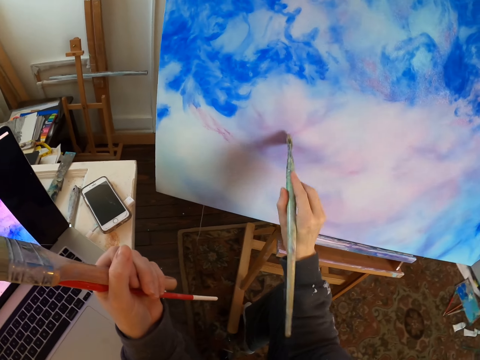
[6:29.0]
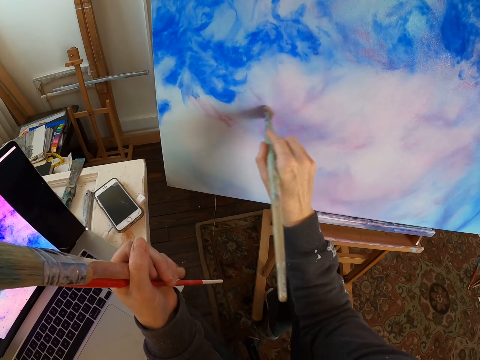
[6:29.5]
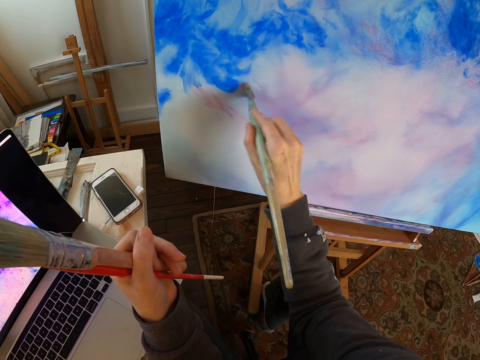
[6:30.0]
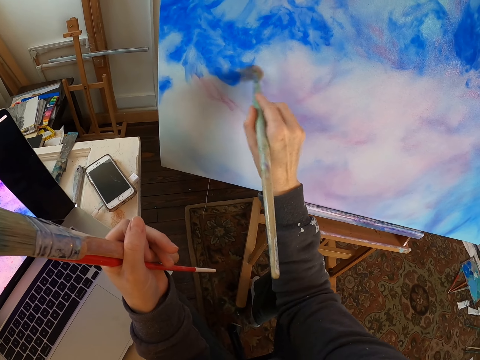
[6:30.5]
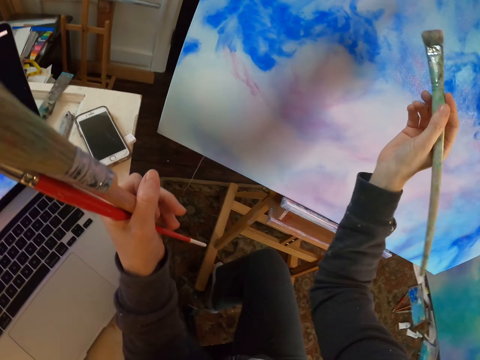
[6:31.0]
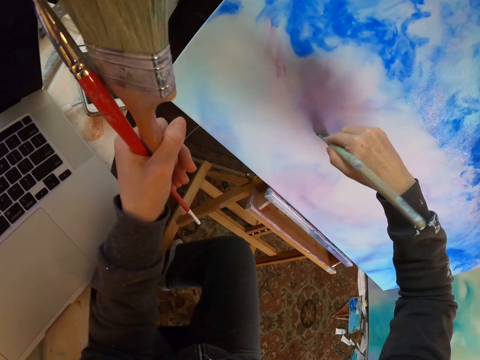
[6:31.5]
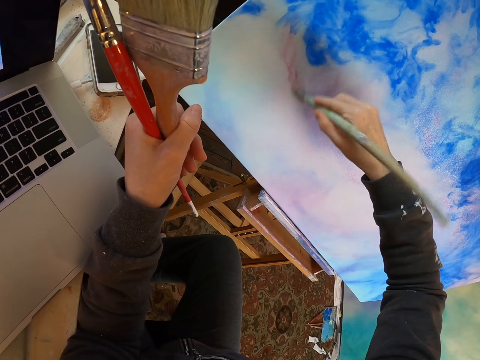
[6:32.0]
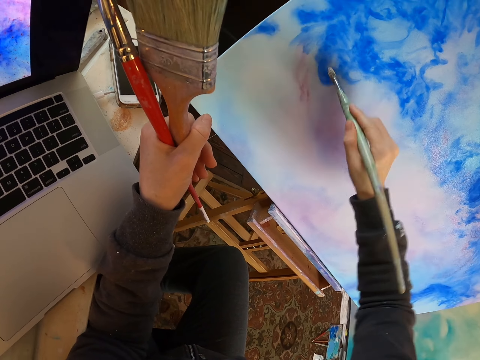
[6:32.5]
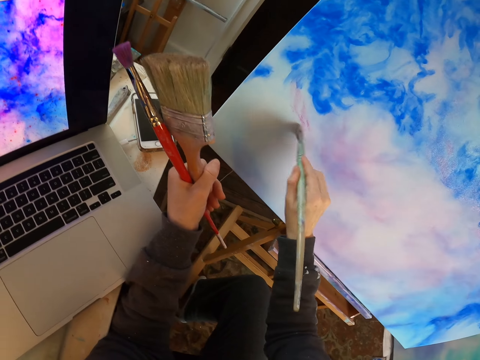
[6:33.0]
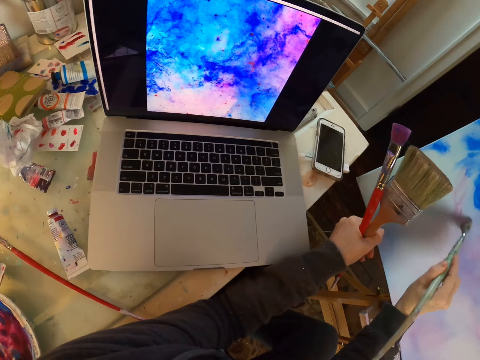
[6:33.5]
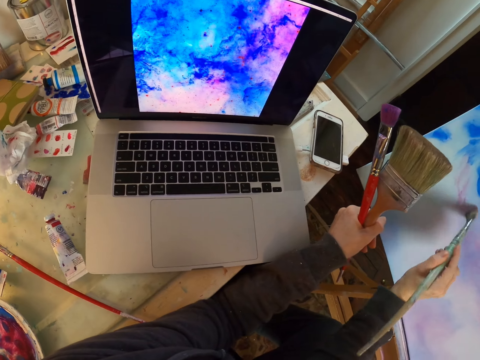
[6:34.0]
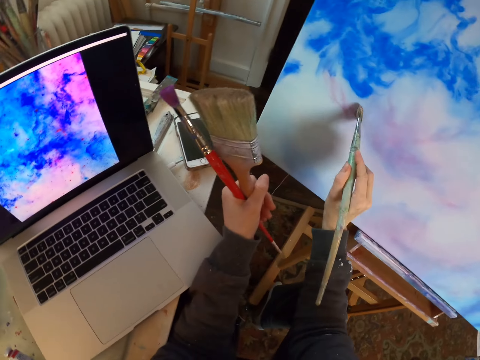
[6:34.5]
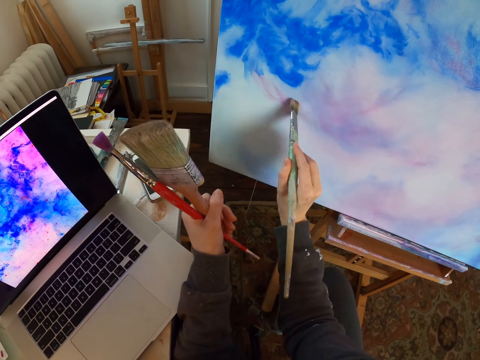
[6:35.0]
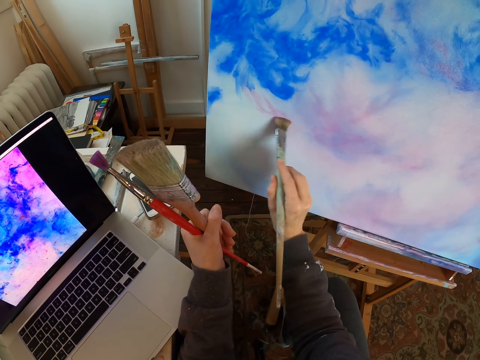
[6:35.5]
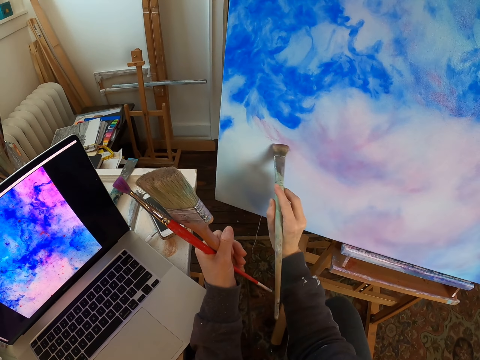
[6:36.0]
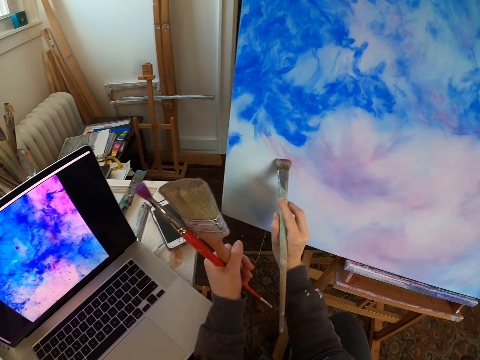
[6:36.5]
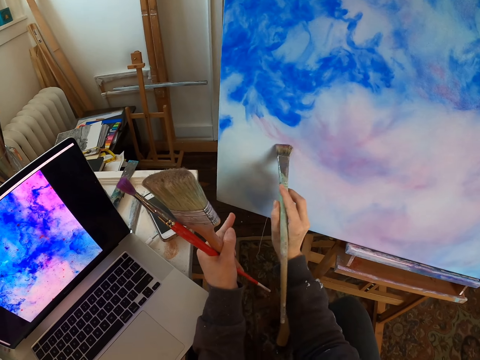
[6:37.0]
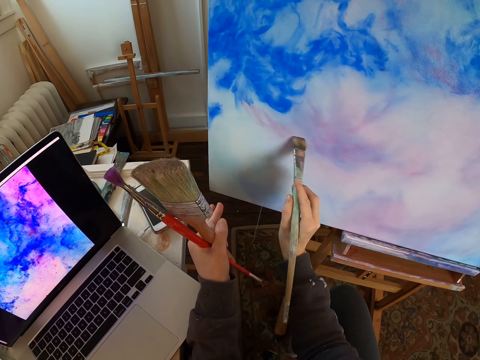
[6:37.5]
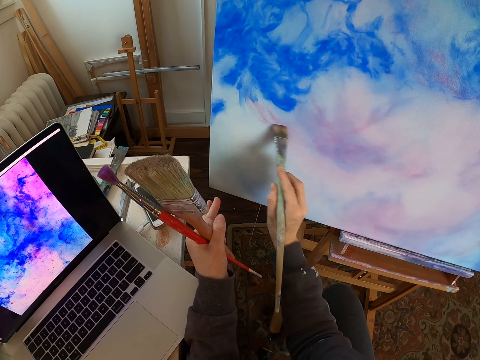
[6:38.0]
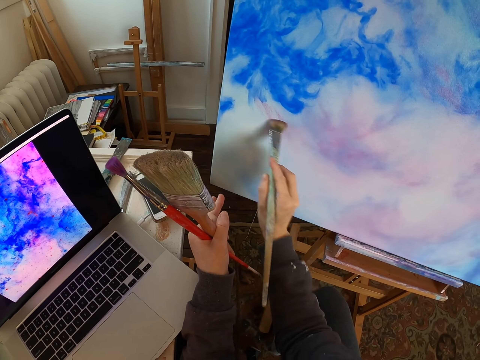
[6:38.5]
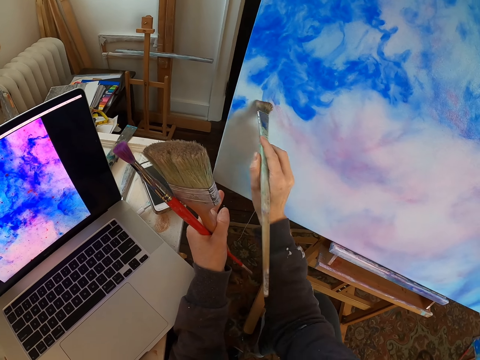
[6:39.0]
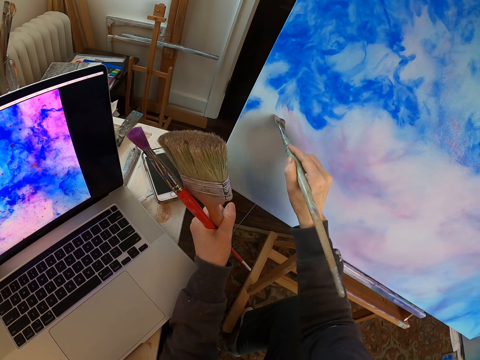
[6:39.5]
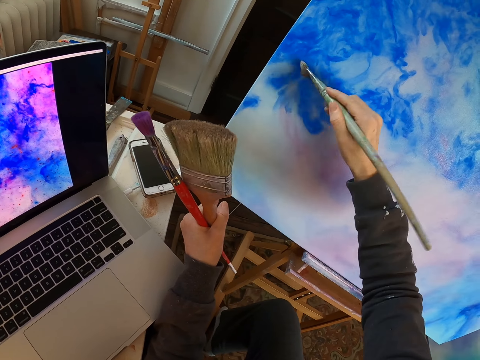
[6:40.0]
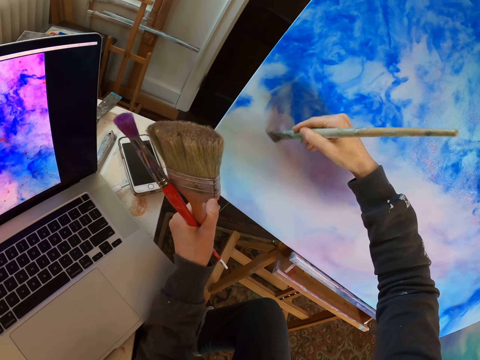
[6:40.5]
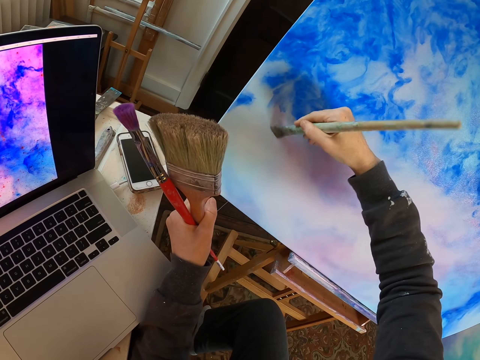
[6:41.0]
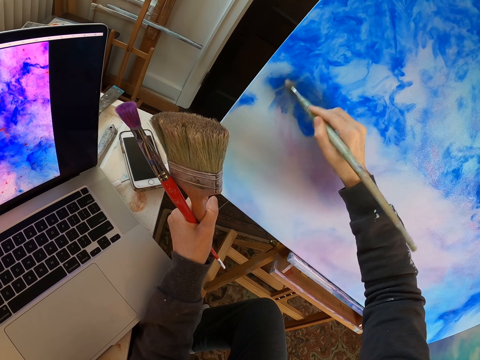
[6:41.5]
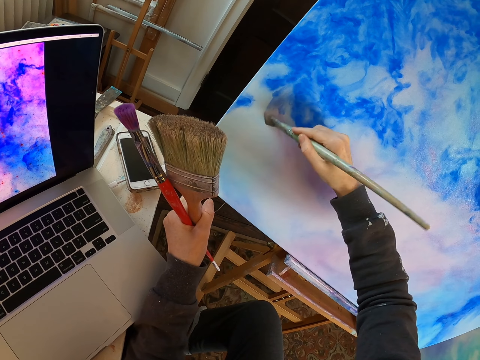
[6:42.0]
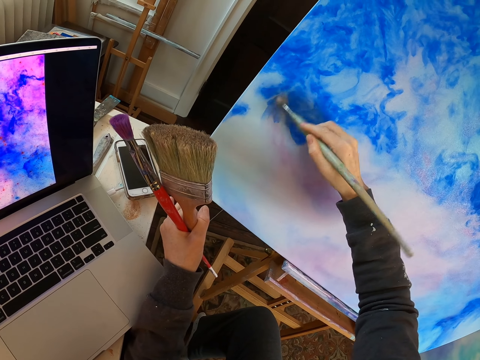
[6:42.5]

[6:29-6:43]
The camera wearer paints the board with a paint brush. They turn to the side and paint the board with the paint brush. They turn to the side. They look at the laptop. They paint the board with the paint brush. They turn to the side and paint the board with the paint brush. They turn to the side and paint the board with the paint brush.

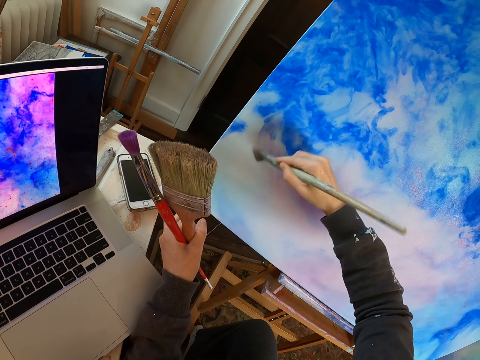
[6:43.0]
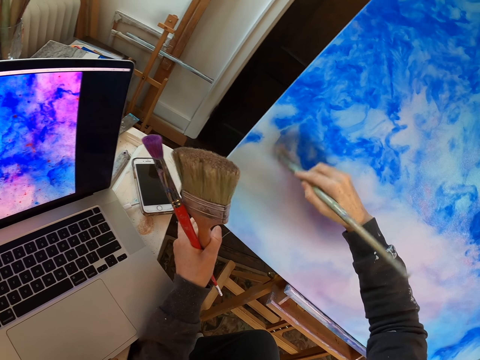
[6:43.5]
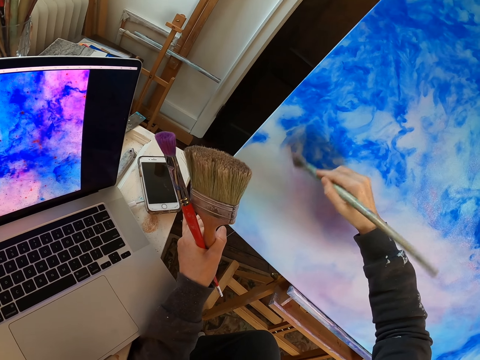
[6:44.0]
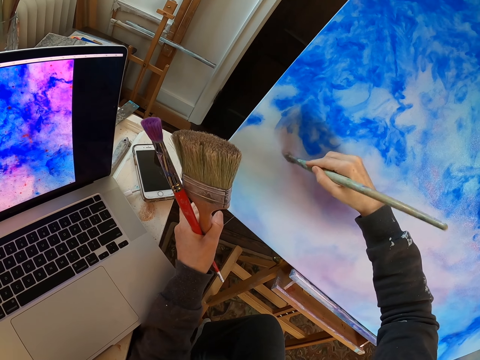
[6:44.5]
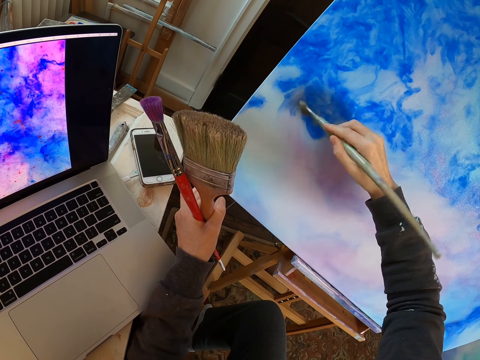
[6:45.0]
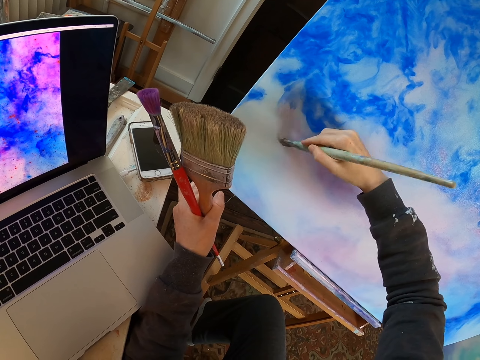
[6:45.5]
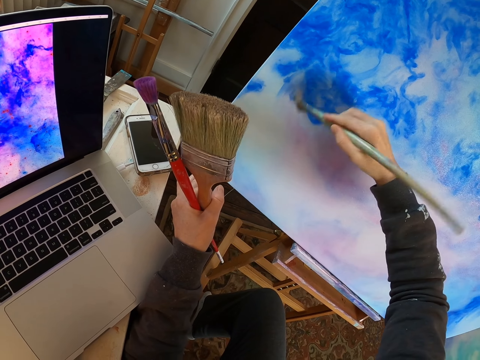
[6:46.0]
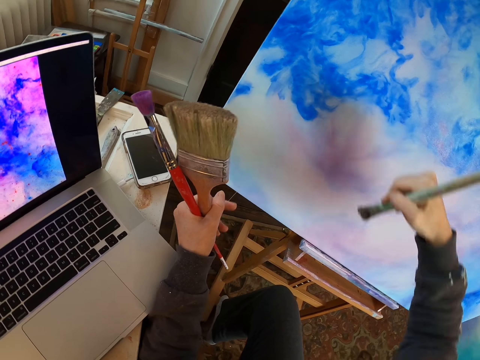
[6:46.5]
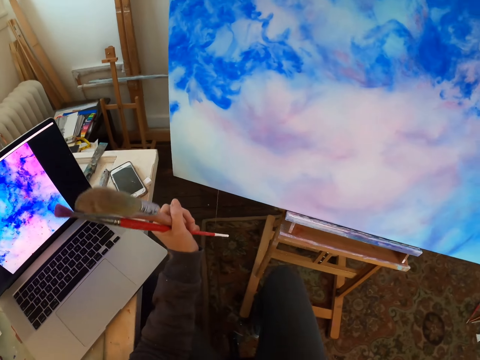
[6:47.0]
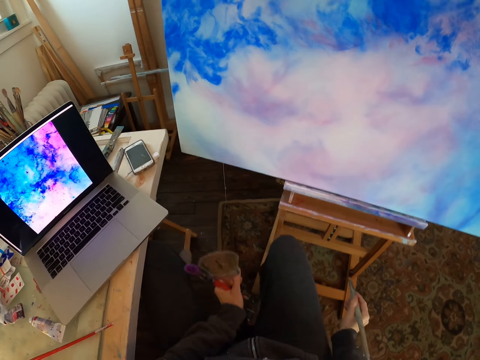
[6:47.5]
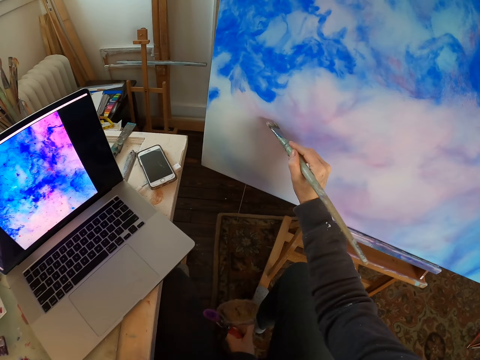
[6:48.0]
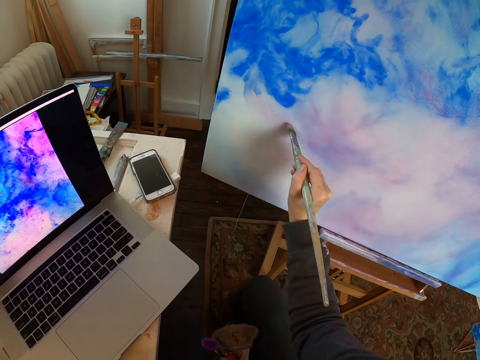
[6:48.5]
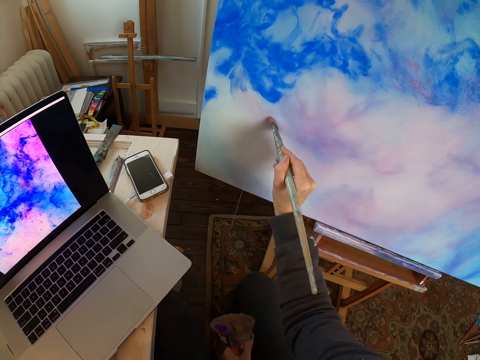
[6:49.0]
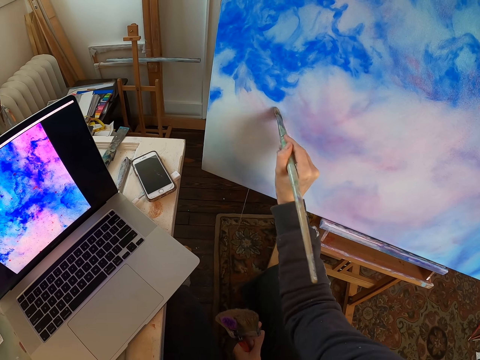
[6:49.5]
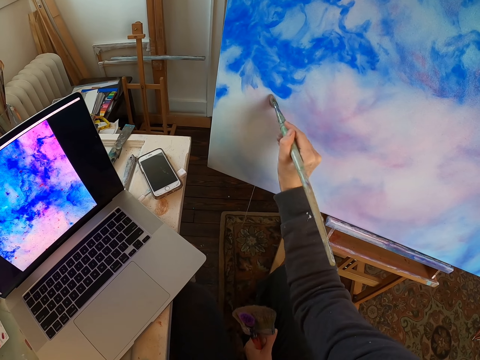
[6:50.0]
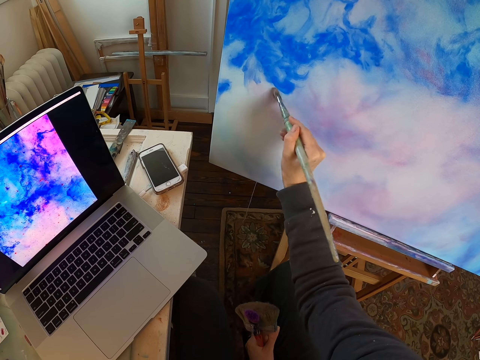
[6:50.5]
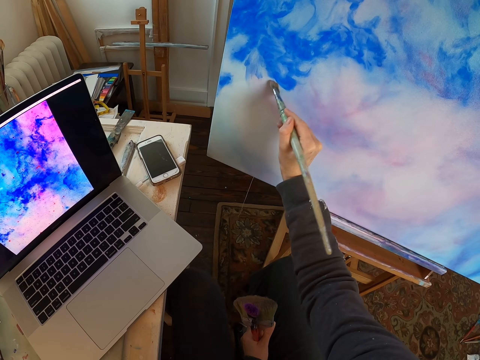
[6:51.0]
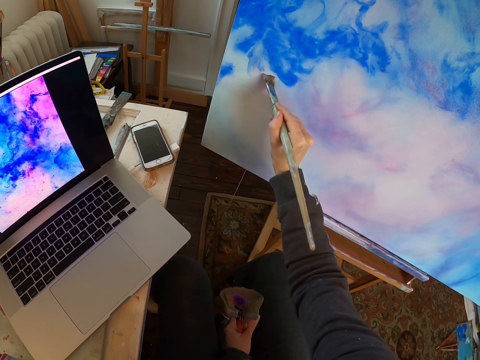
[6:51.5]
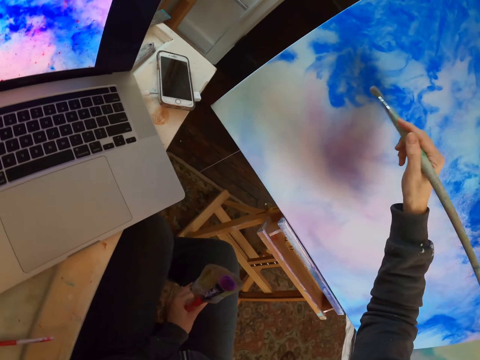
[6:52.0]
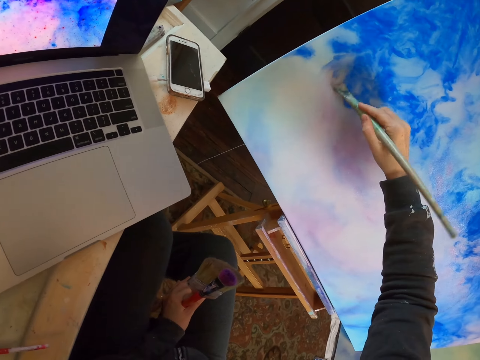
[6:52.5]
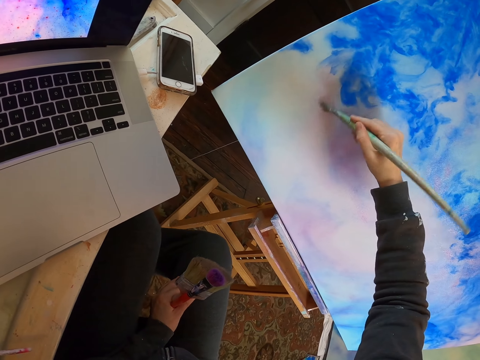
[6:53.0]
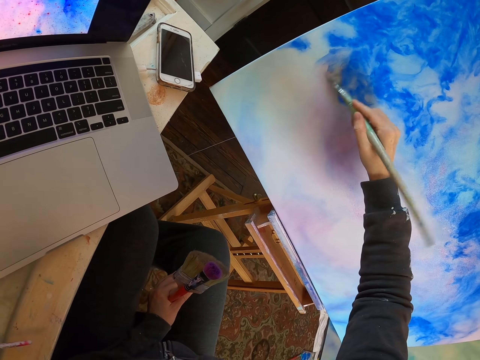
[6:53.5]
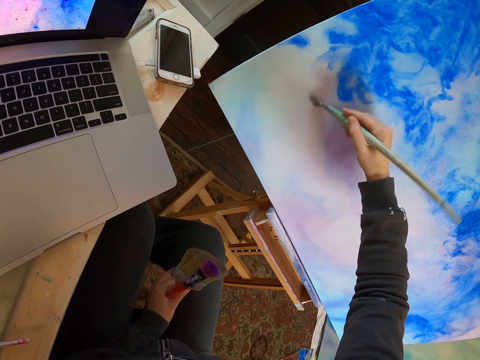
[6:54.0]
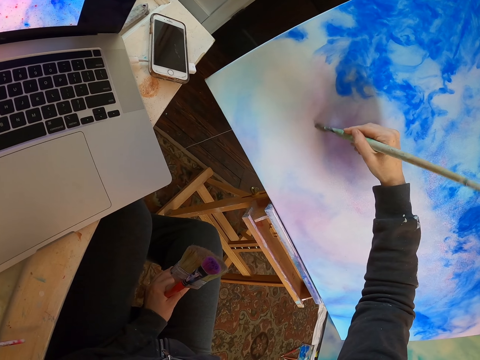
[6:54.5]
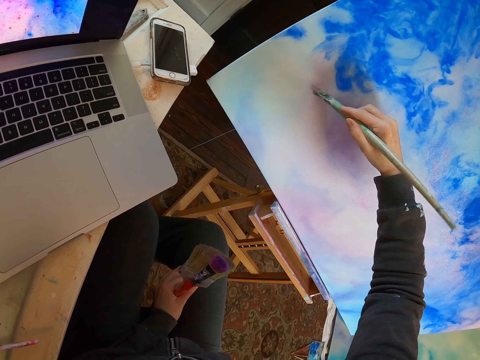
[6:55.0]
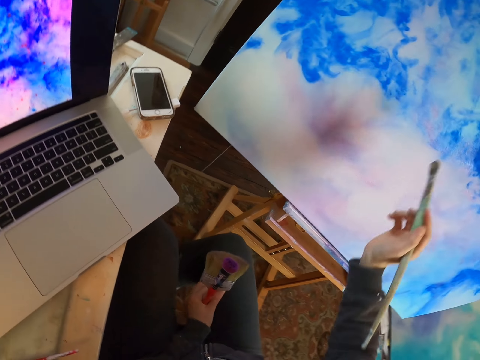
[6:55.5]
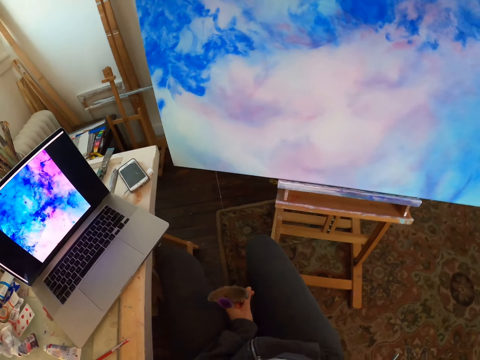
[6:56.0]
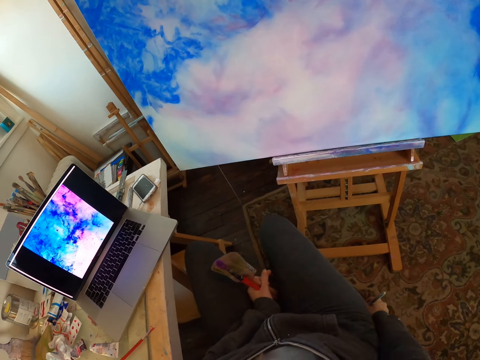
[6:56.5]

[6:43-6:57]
The camera wearer turns to the side and paints the board with a paint brush. They lower the right hand. They turn to the side and paint the board with the paint brush. They turn to the side and paint the board with the paint brush. They lower the right hand. They turn to the side.
